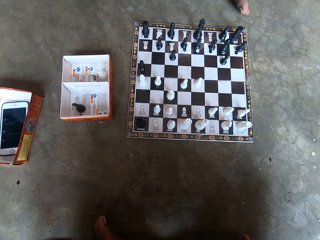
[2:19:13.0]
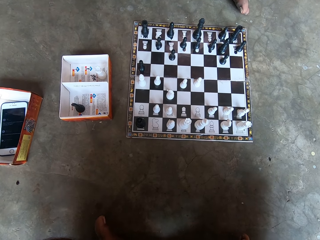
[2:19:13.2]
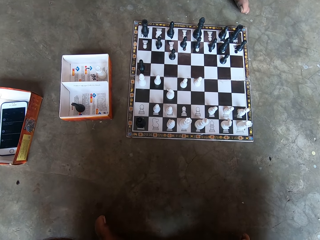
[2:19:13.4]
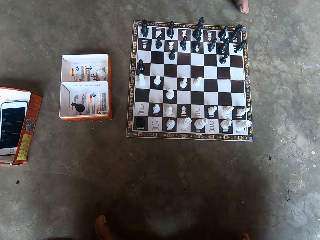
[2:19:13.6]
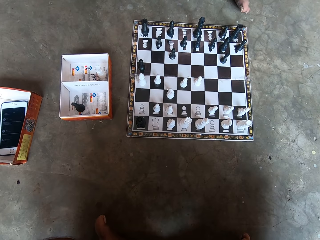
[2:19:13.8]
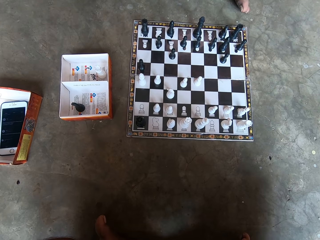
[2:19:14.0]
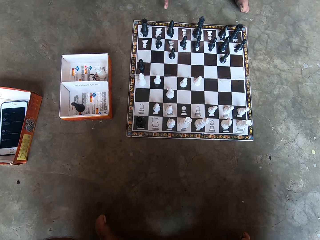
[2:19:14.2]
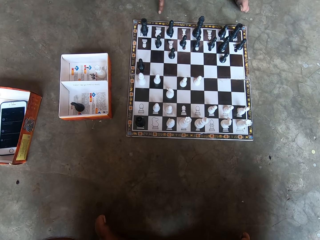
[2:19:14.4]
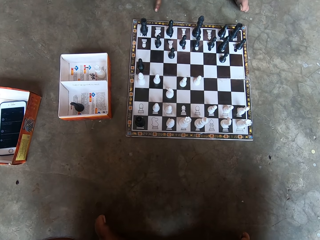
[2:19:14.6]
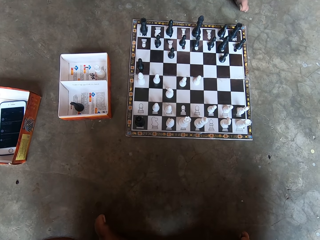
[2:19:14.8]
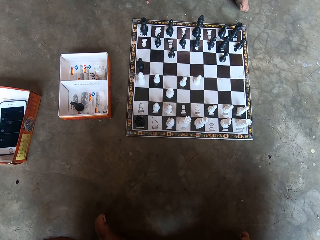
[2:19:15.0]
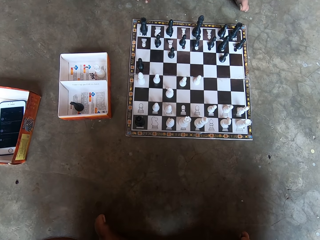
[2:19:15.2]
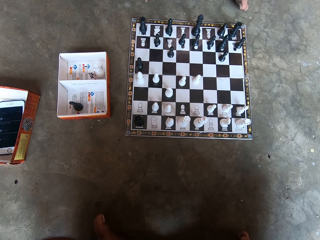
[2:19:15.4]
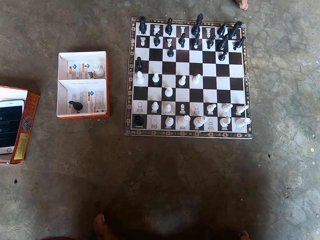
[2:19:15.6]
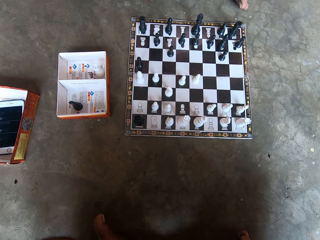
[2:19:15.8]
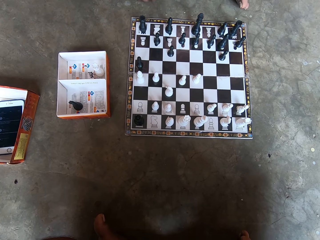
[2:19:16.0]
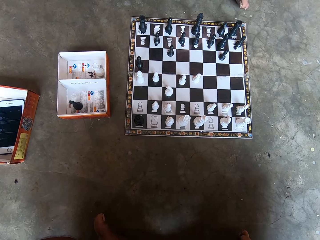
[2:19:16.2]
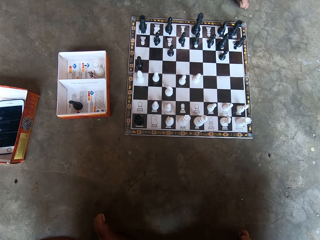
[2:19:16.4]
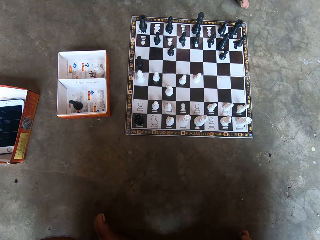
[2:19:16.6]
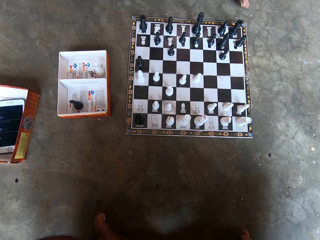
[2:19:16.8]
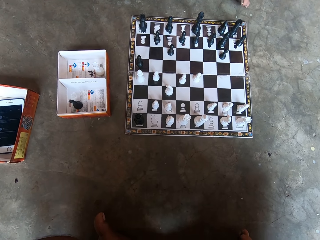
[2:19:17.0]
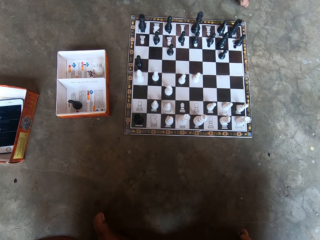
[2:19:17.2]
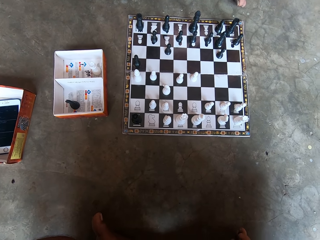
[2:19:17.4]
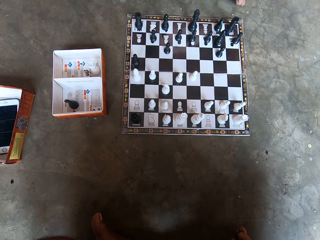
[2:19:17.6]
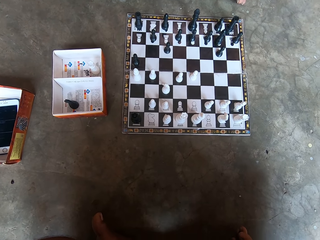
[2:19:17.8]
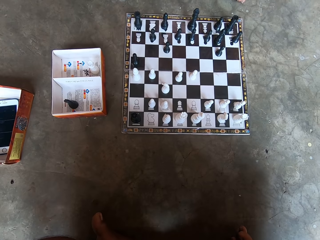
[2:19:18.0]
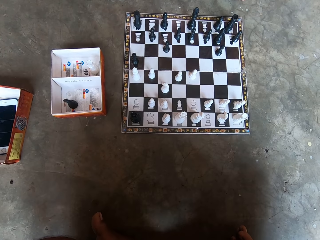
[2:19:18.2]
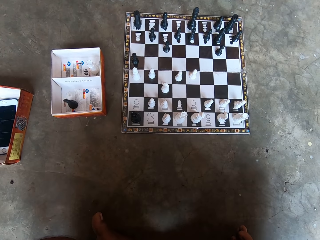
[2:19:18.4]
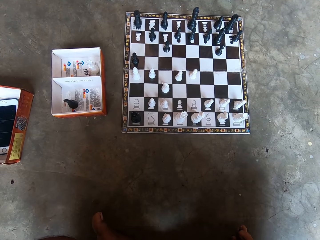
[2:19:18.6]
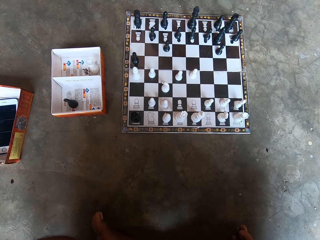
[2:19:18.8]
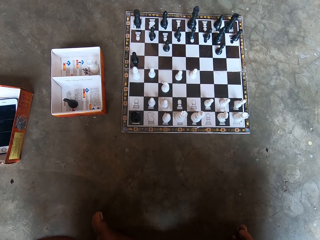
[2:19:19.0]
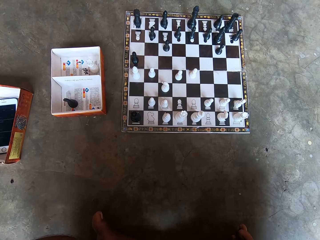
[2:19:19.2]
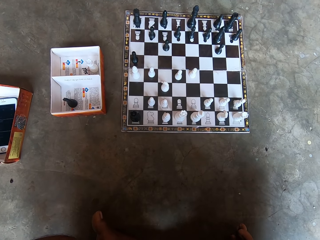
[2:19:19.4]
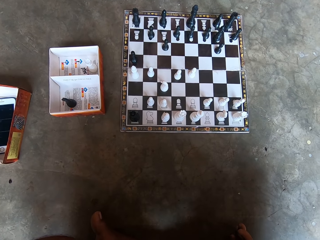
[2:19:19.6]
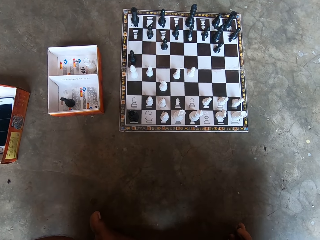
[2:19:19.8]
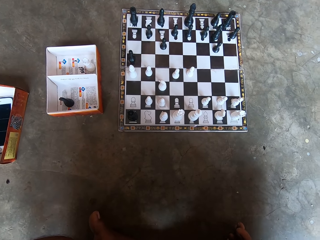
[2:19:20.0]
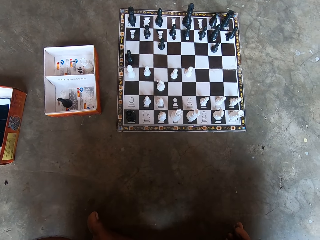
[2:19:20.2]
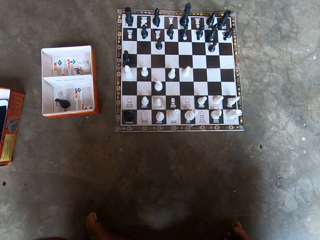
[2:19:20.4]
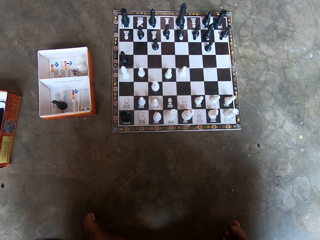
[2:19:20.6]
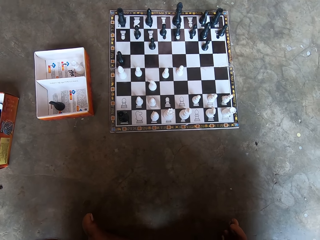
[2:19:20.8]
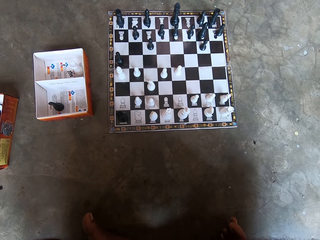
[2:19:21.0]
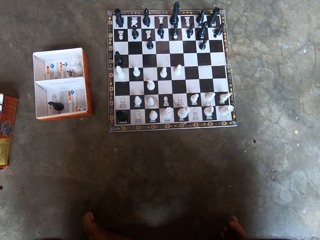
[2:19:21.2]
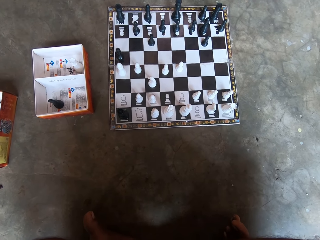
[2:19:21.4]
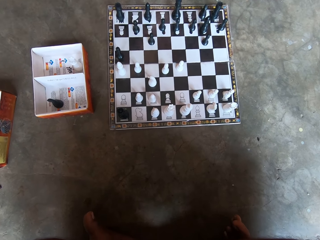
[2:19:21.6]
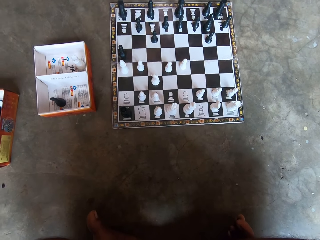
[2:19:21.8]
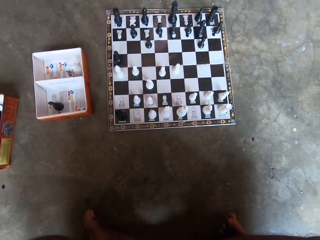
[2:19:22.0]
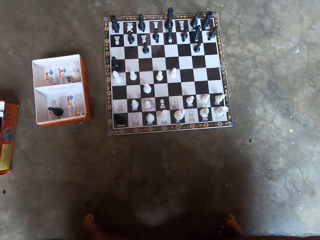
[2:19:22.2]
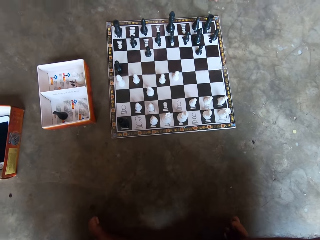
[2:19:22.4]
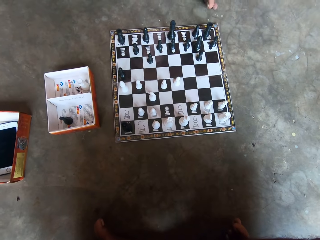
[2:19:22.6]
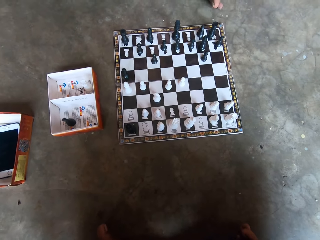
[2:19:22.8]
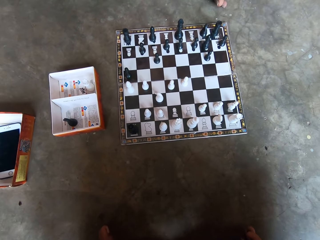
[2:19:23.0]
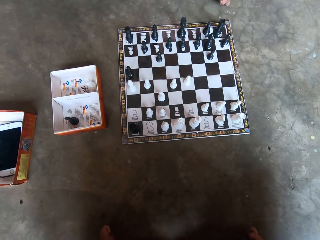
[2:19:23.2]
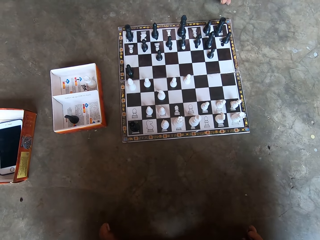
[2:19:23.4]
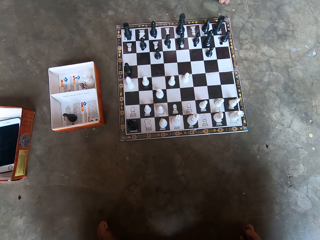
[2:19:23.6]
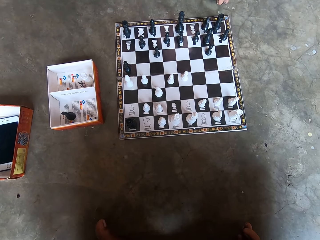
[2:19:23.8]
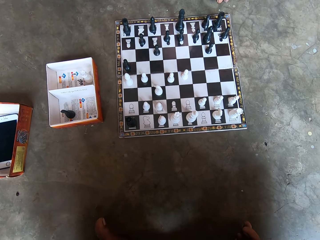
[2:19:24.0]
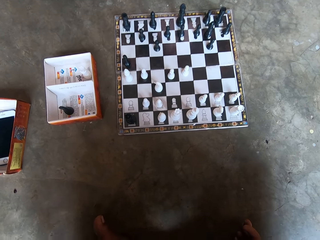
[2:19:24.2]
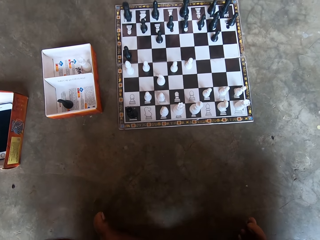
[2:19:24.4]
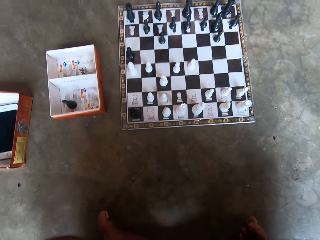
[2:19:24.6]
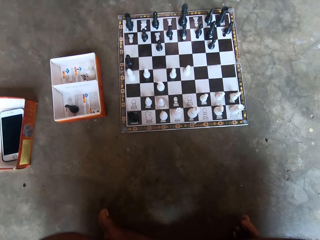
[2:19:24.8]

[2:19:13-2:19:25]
A man touches the floor with his fingers. The camera wearer interacts with the man. They look at the chess board.

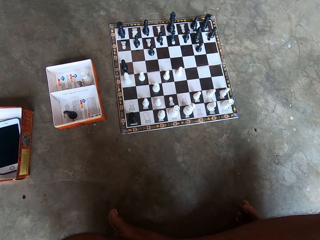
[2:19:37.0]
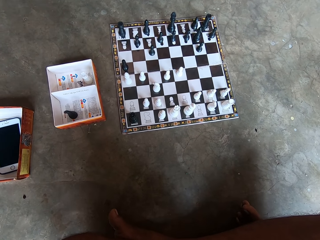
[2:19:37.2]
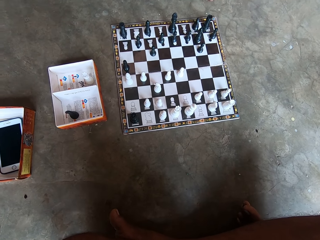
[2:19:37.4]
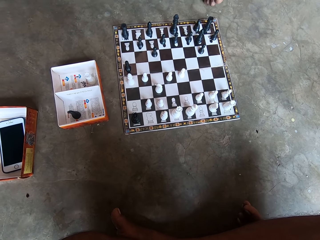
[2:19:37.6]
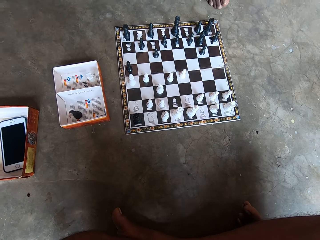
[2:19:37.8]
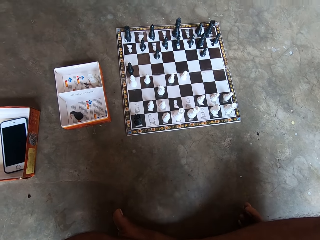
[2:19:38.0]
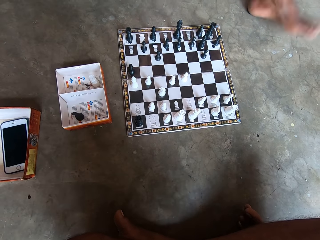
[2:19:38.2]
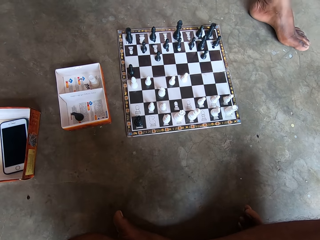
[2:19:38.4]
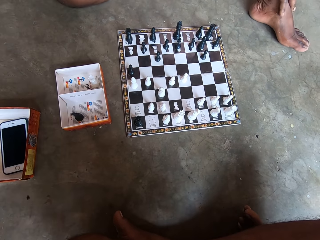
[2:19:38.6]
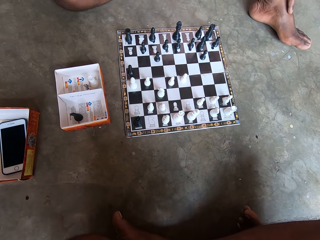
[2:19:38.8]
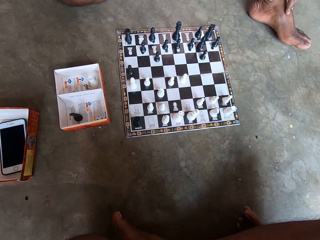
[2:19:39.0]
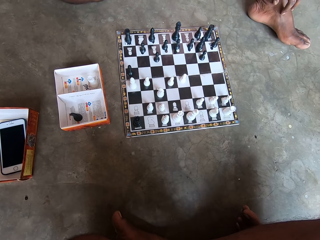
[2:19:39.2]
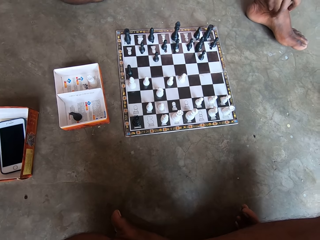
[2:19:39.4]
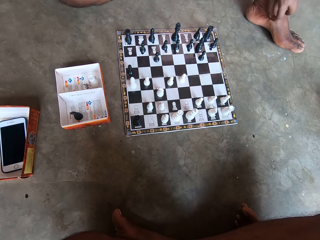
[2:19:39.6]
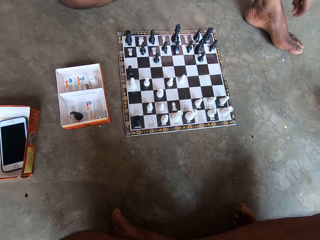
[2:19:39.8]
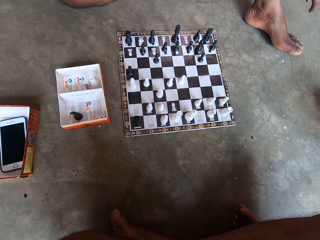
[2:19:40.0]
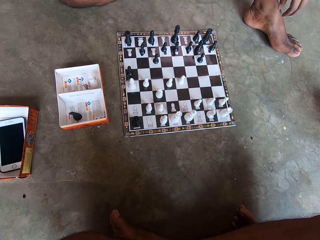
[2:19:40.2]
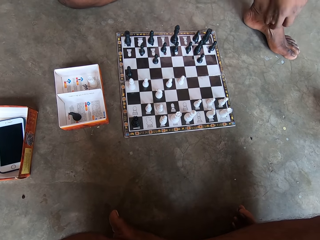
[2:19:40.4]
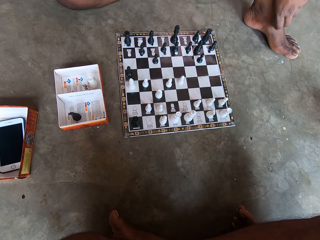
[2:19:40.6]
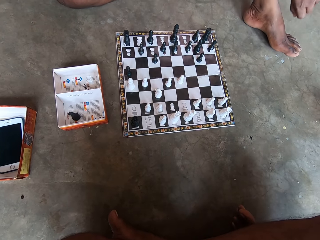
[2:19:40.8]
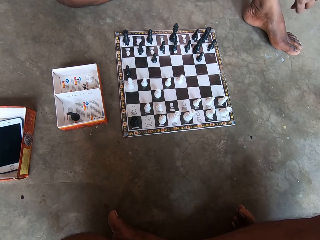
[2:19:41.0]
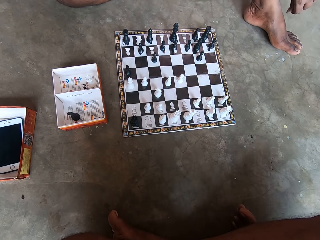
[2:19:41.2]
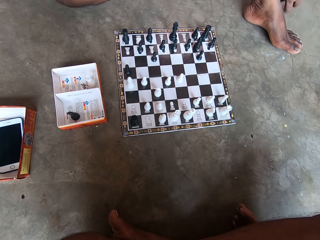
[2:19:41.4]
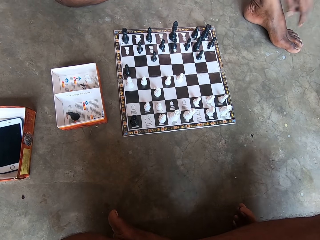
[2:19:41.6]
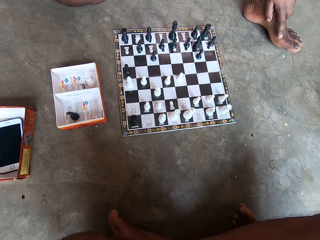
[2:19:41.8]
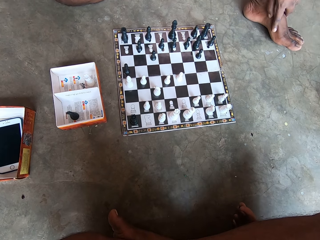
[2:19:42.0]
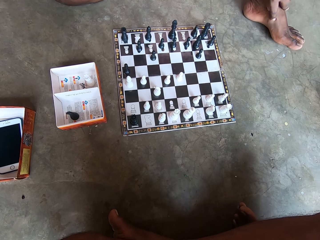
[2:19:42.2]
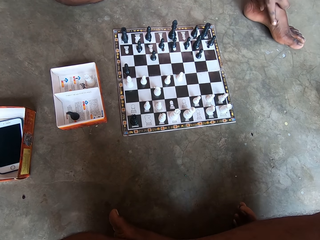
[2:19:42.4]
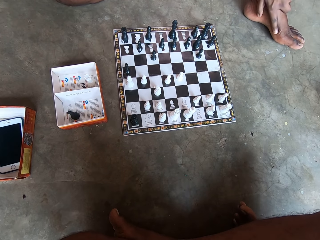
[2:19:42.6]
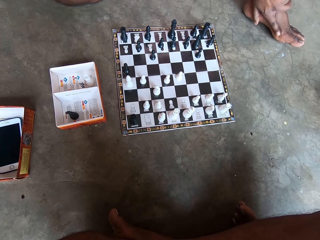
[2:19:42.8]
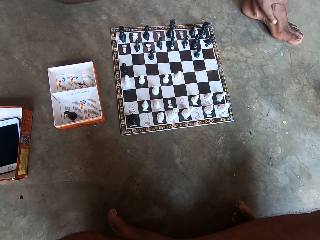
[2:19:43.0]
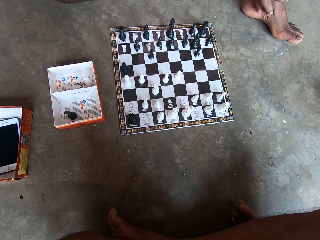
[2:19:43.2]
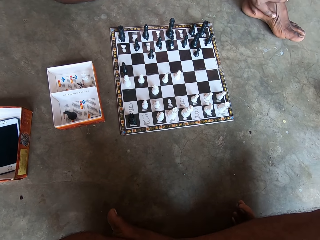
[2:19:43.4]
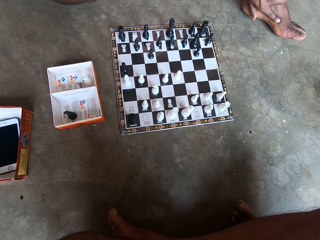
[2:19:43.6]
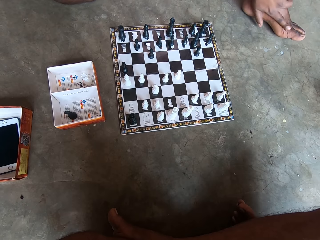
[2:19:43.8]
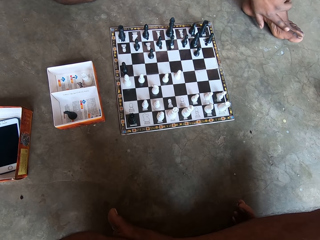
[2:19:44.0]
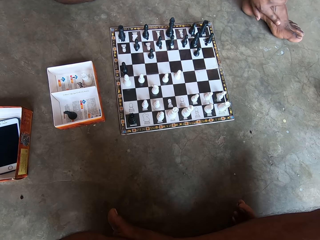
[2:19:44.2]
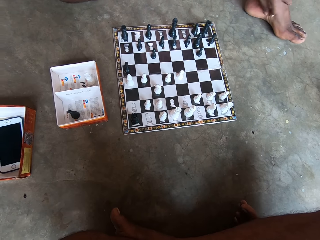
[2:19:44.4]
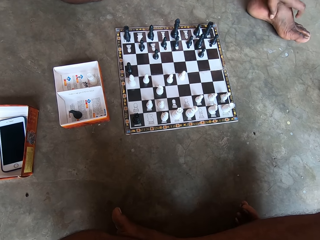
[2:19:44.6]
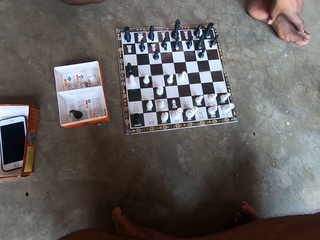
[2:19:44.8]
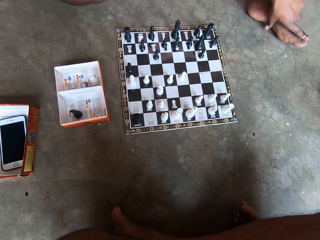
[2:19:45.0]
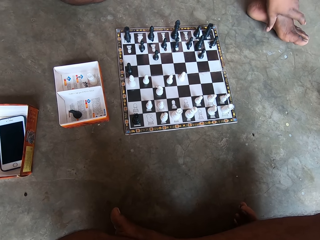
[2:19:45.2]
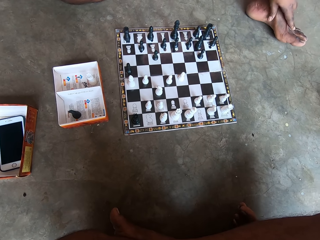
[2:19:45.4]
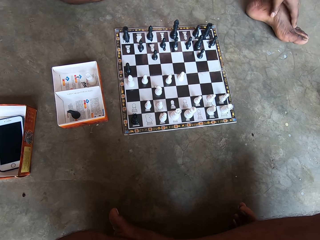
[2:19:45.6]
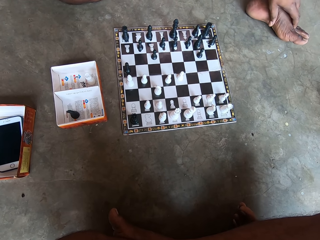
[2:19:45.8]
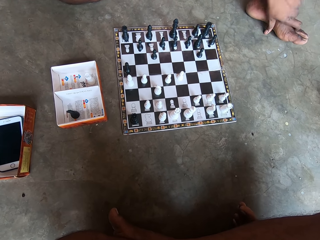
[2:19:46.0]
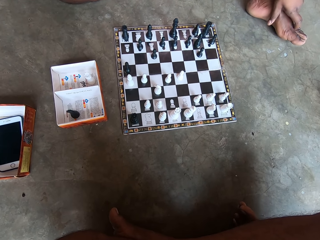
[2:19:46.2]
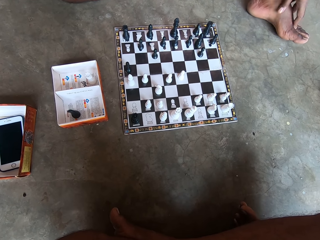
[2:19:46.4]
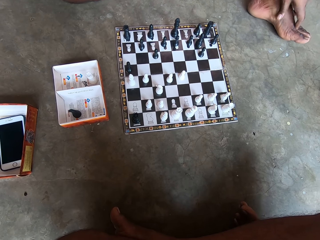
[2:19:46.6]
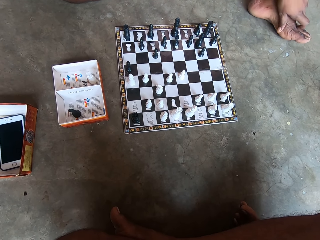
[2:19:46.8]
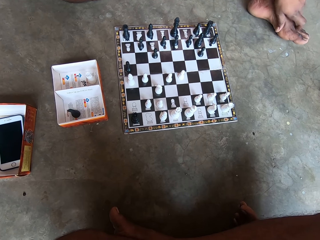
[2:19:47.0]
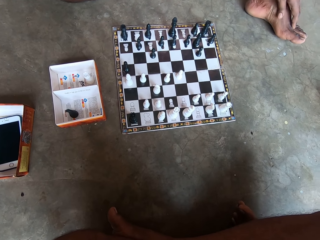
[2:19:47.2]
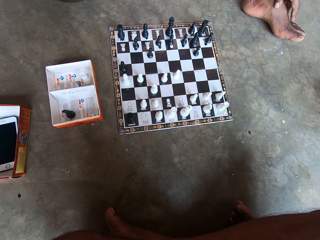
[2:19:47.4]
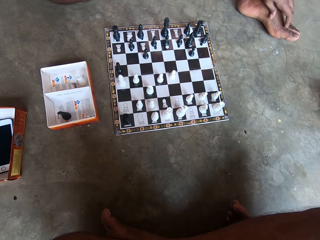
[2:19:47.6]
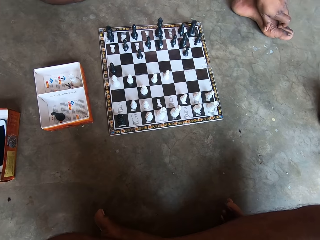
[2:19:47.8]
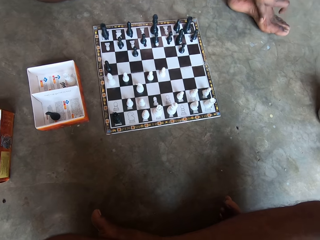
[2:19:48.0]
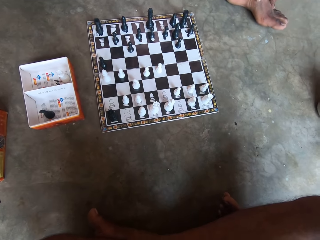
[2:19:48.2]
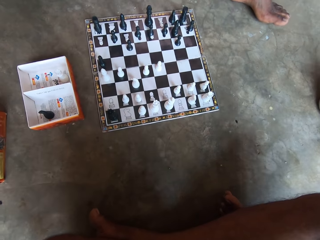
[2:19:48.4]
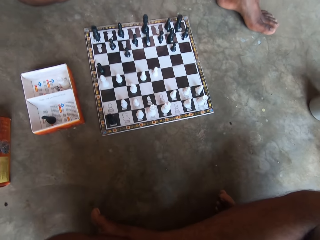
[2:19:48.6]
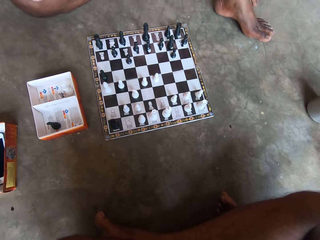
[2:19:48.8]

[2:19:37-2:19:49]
A man touches his left leg. The man rubs his hand on his feet. The man removes something from his leg. The man drops something on the floor. The man scratches his left leg.
